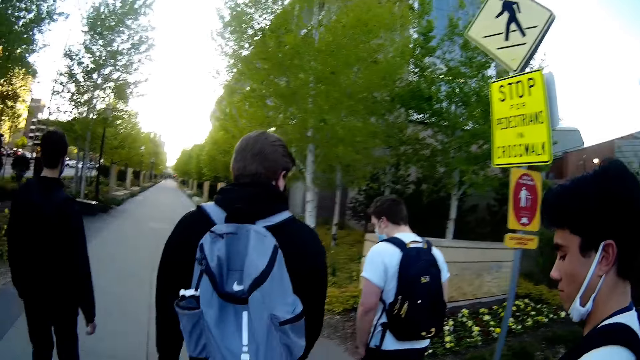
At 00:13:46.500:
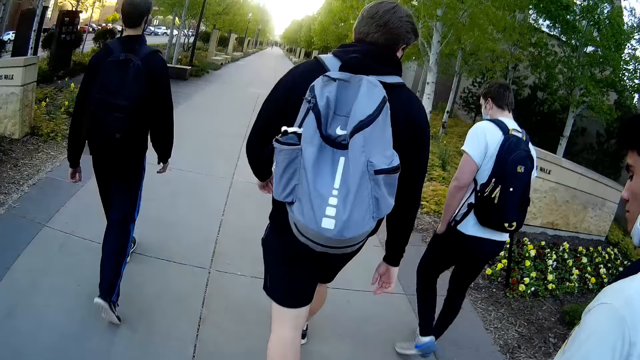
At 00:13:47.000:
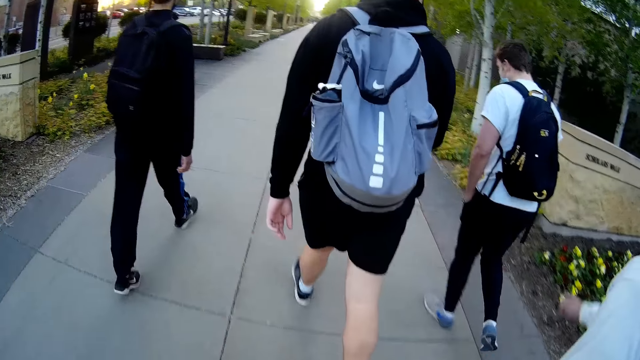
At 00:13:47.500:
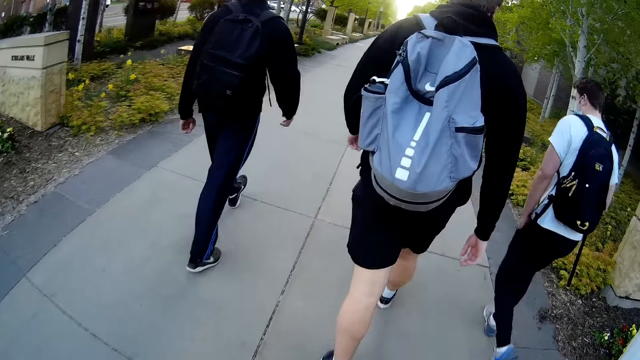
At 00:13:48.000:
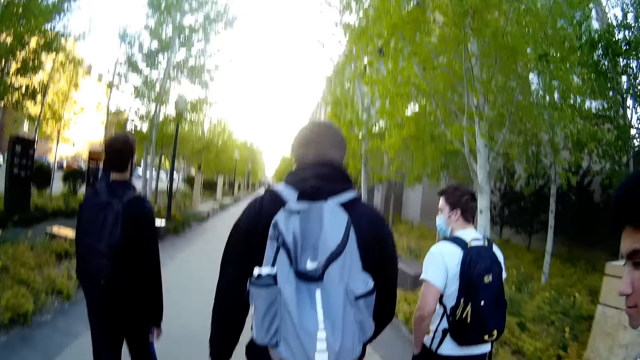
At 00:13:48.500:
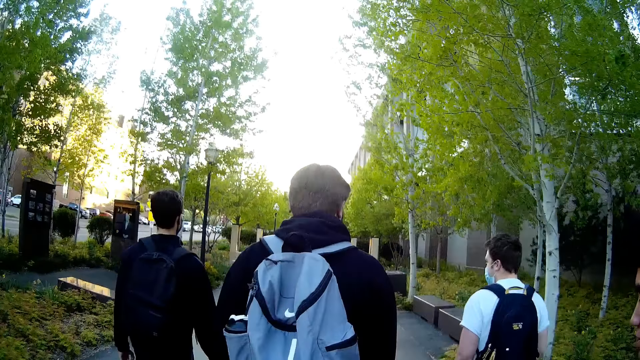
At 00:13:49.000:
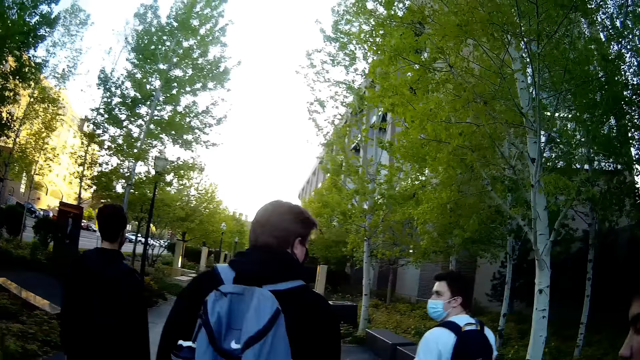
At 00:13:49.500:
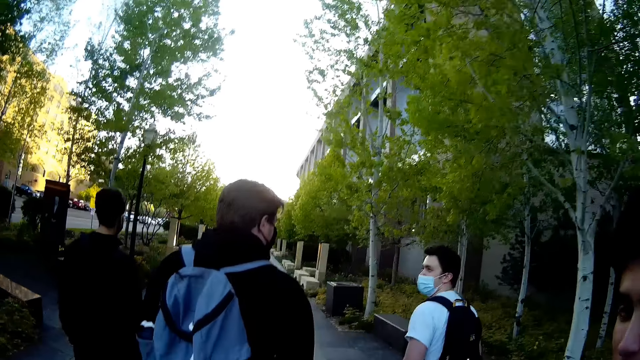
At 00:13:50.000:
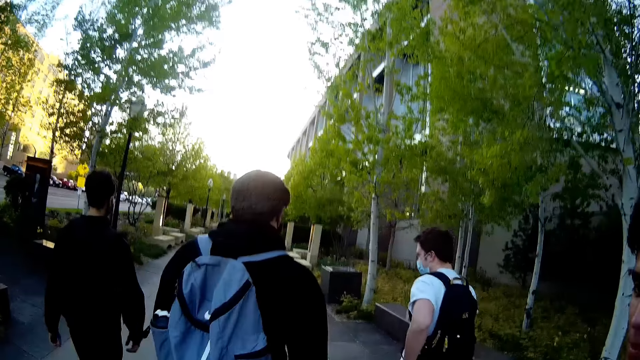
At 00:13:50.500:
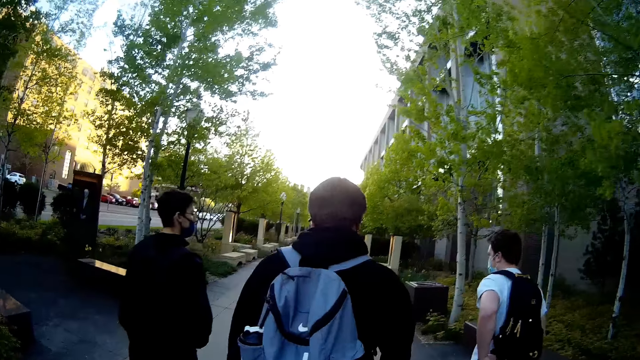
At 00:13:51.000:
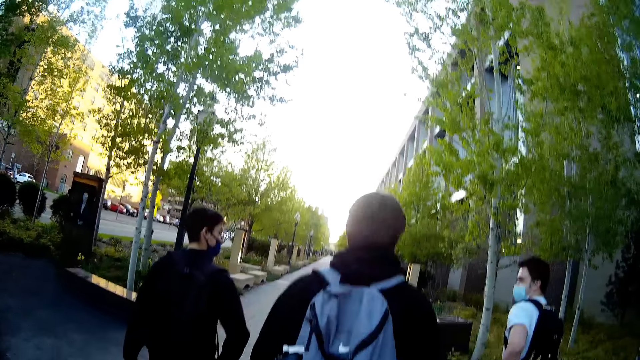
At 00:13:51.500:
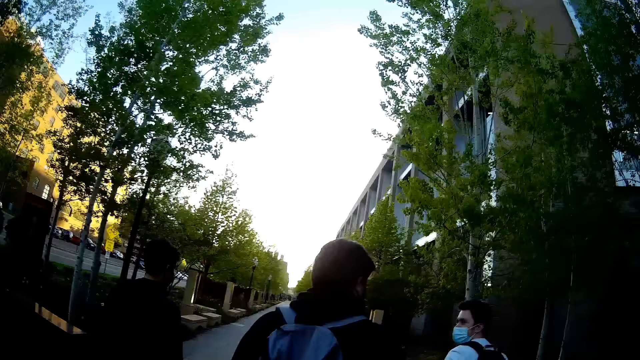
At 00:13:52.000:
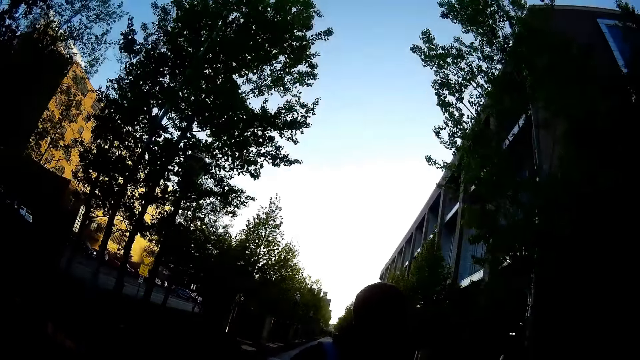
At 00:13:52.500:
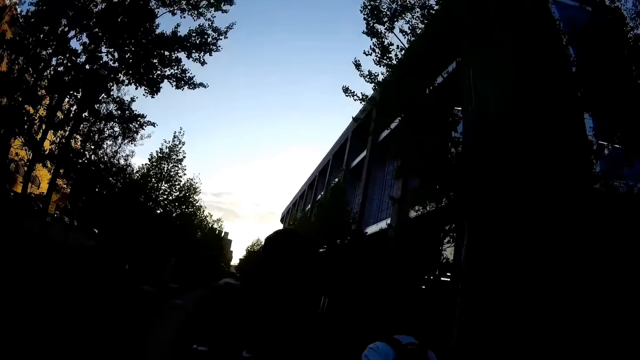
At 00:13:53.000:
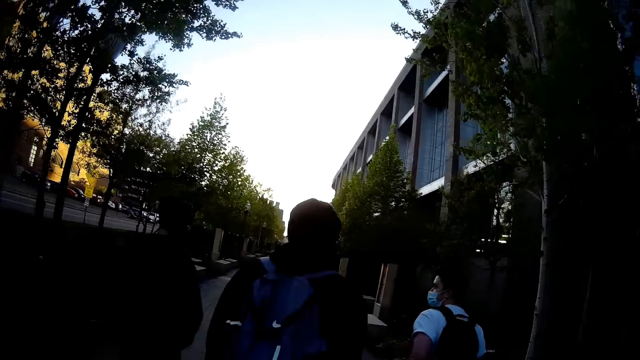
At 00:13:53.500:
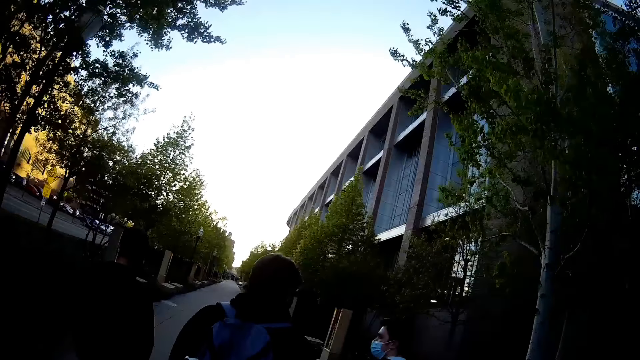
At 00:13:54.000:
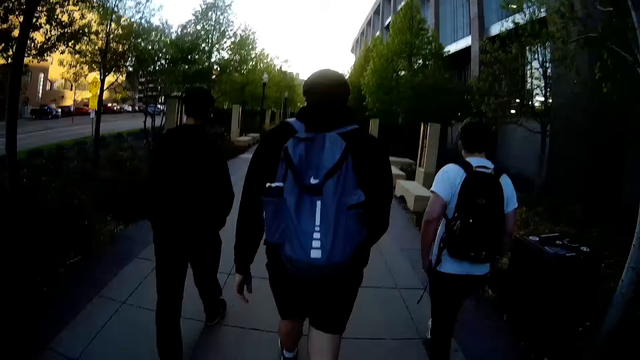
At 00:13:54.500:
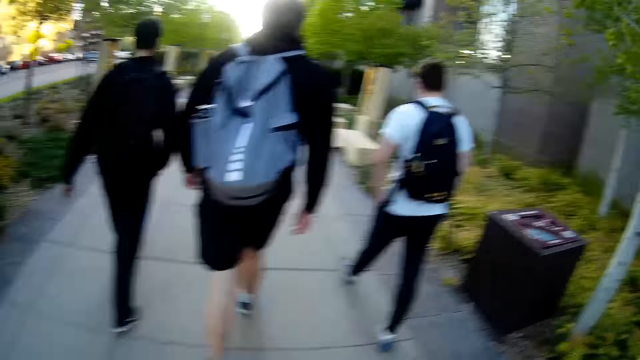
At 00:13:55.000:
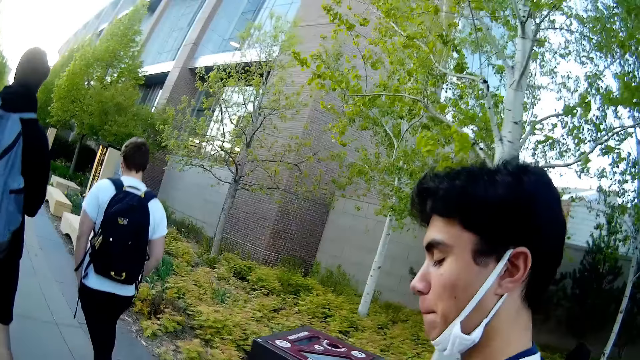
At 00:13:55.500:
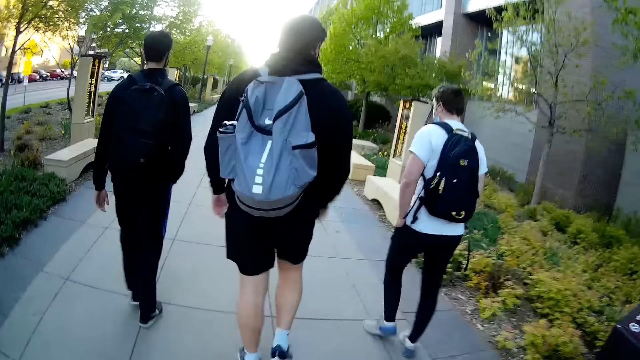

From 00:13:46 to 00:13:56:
The camera wearer speaks to a man. The man walks. The camera wearer walks.

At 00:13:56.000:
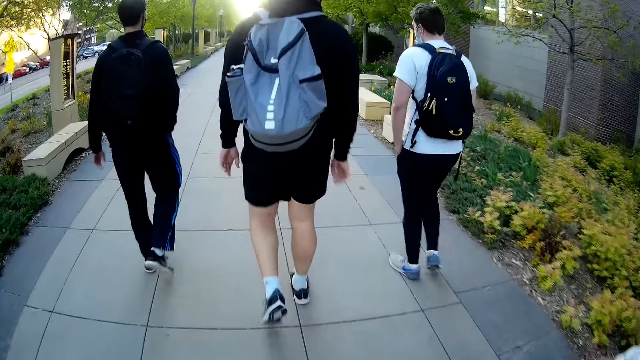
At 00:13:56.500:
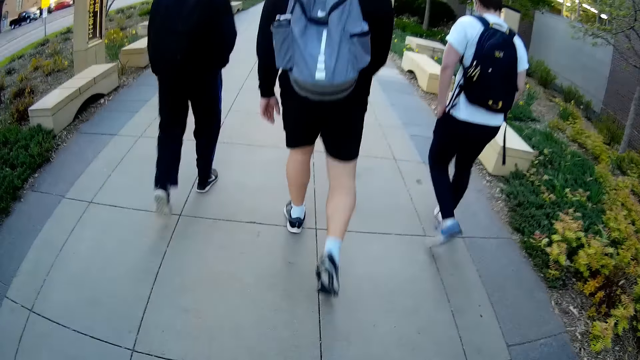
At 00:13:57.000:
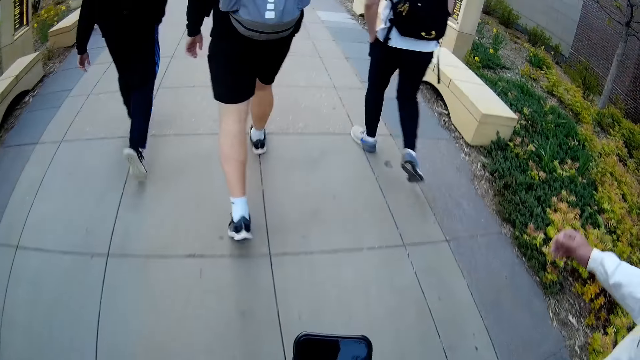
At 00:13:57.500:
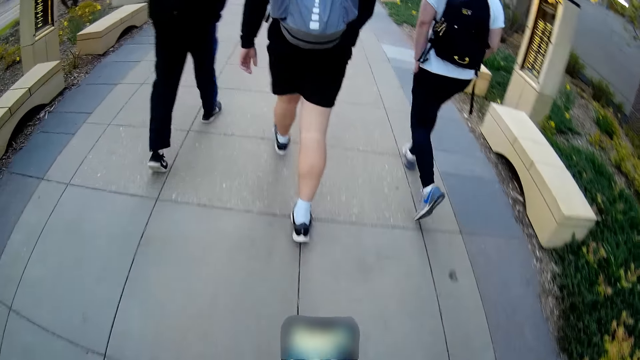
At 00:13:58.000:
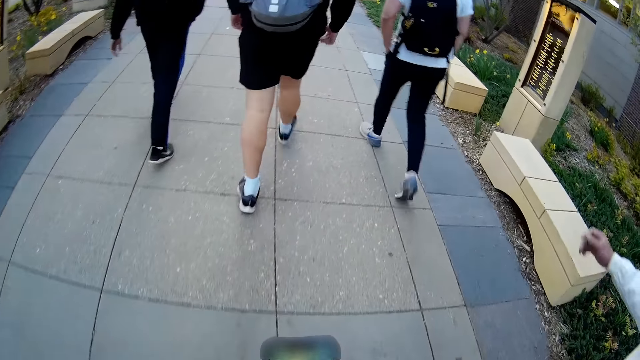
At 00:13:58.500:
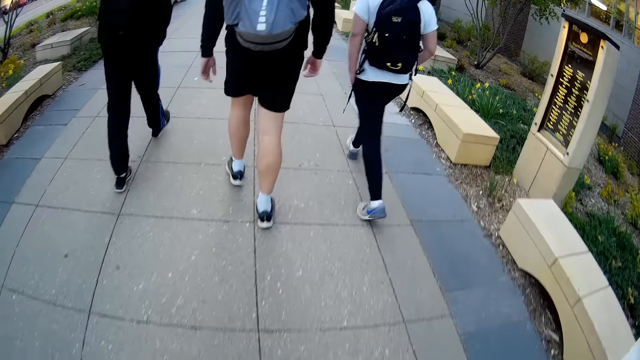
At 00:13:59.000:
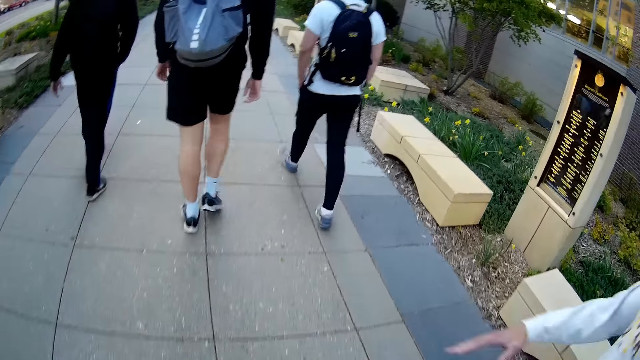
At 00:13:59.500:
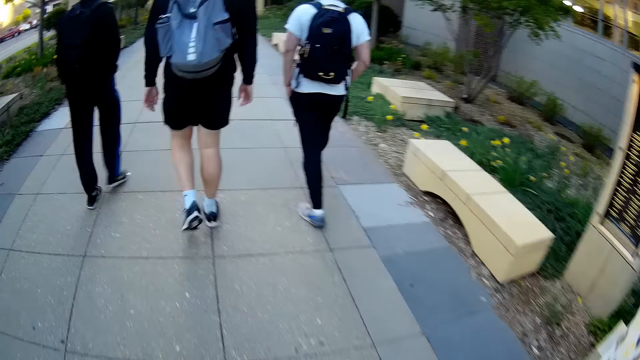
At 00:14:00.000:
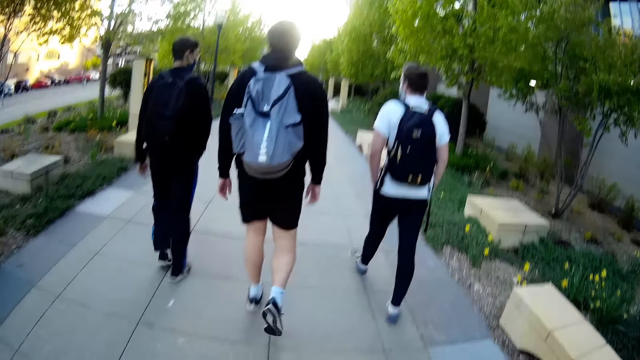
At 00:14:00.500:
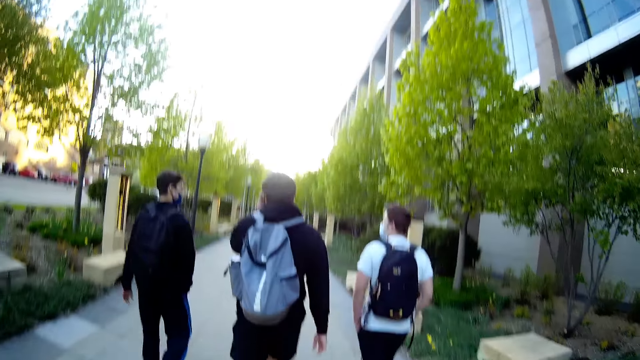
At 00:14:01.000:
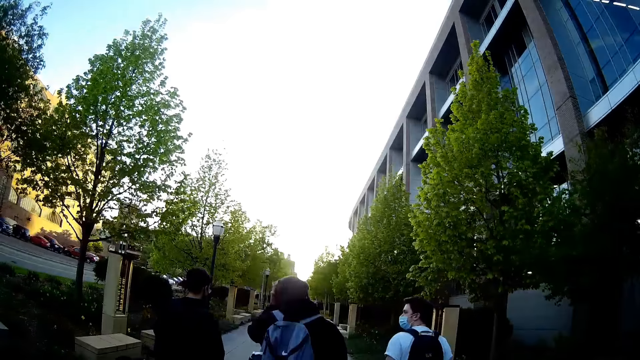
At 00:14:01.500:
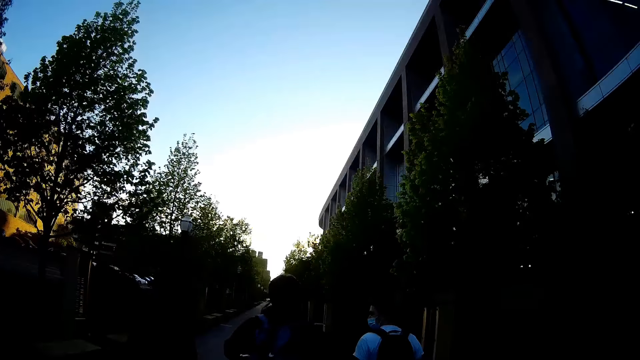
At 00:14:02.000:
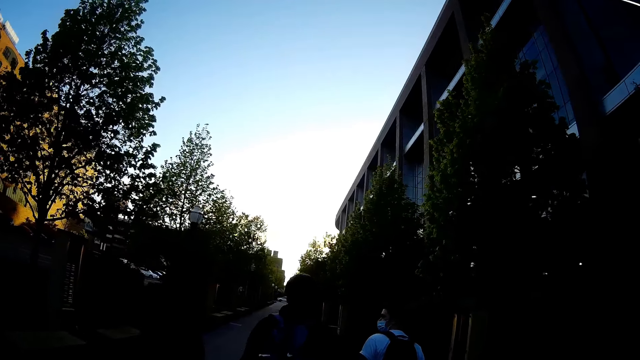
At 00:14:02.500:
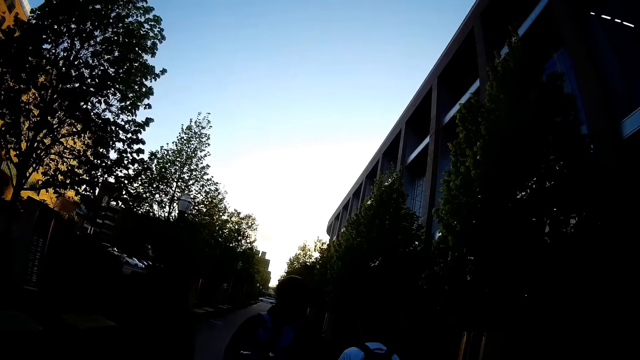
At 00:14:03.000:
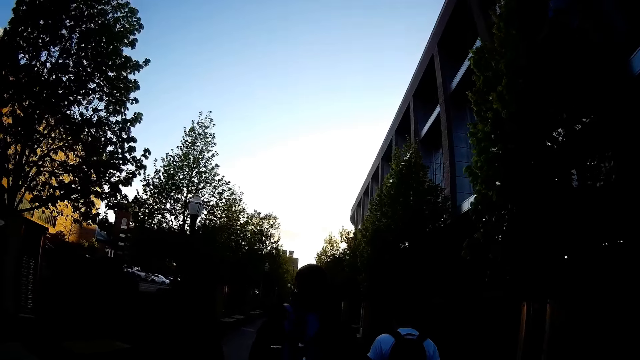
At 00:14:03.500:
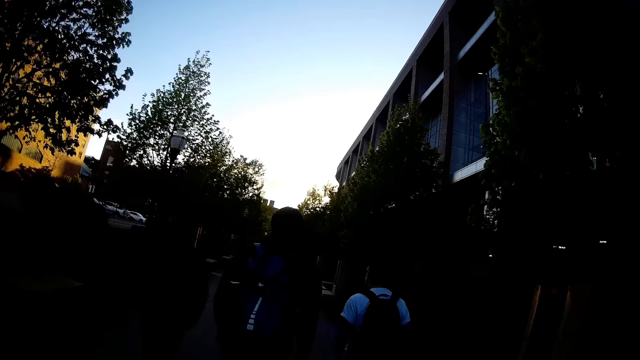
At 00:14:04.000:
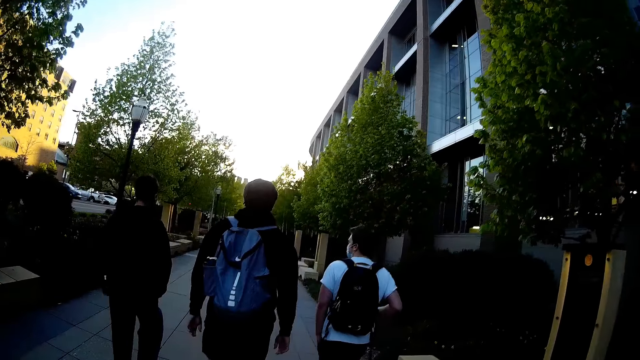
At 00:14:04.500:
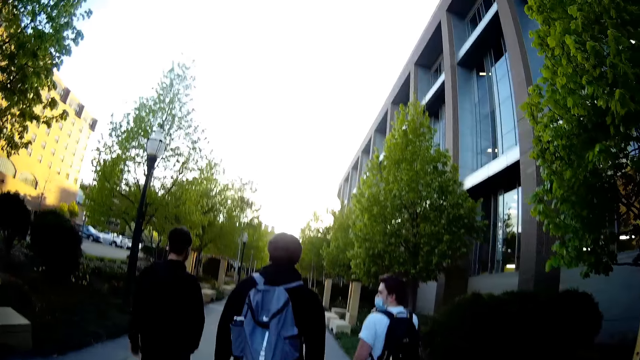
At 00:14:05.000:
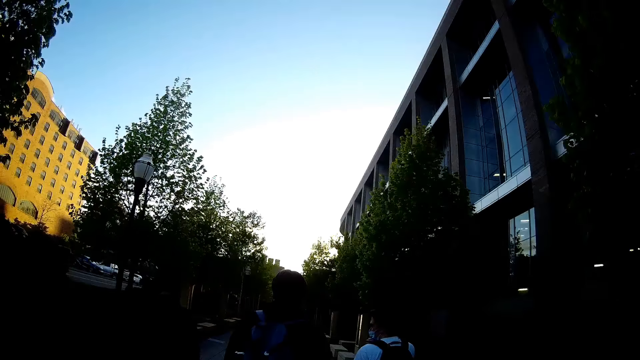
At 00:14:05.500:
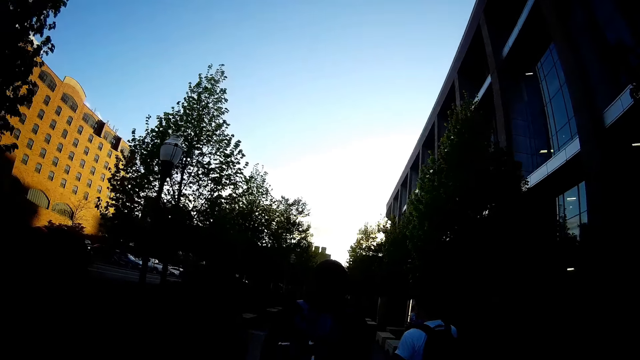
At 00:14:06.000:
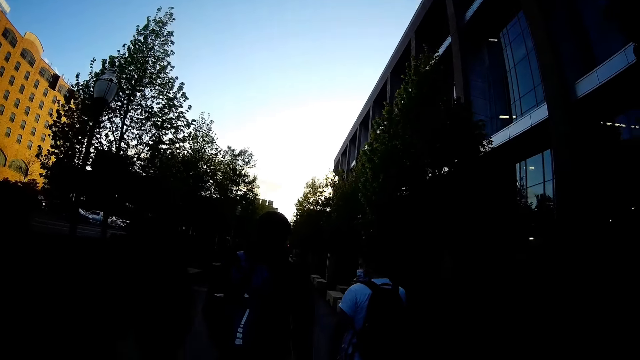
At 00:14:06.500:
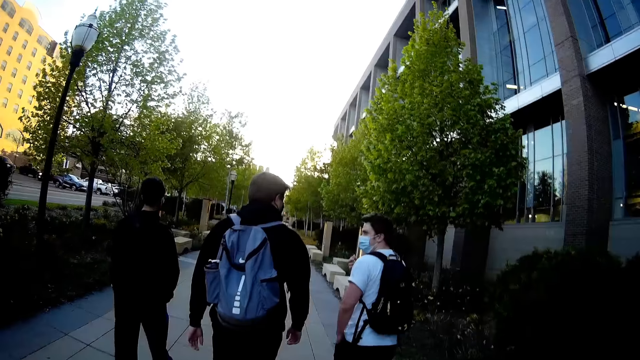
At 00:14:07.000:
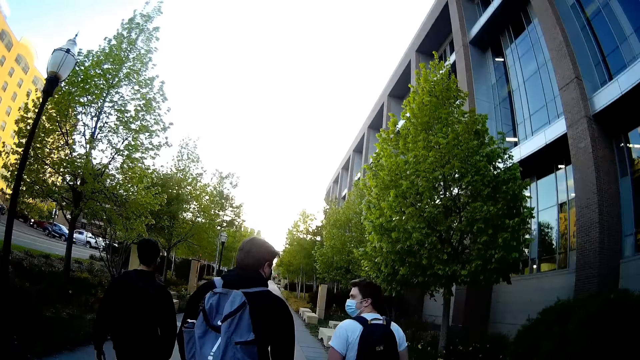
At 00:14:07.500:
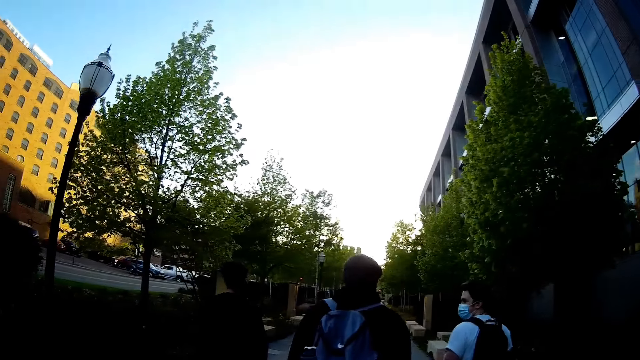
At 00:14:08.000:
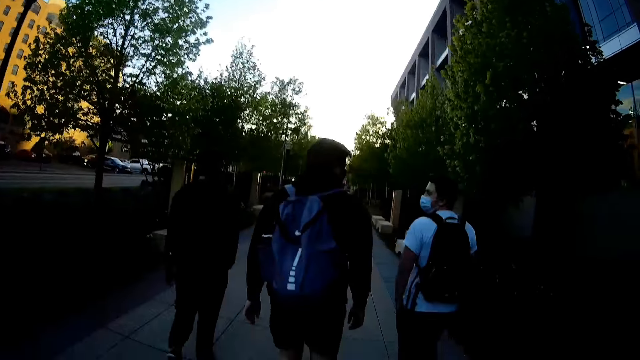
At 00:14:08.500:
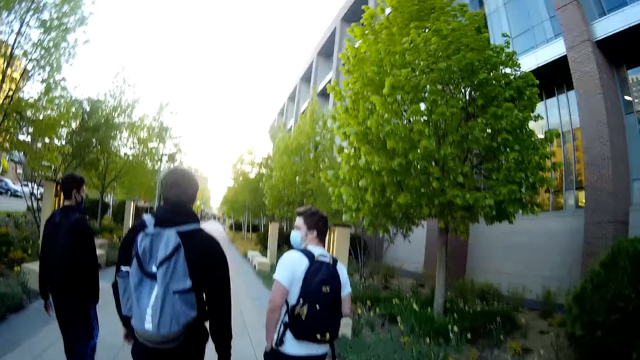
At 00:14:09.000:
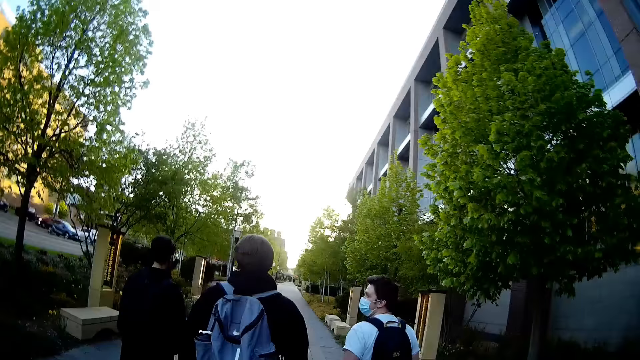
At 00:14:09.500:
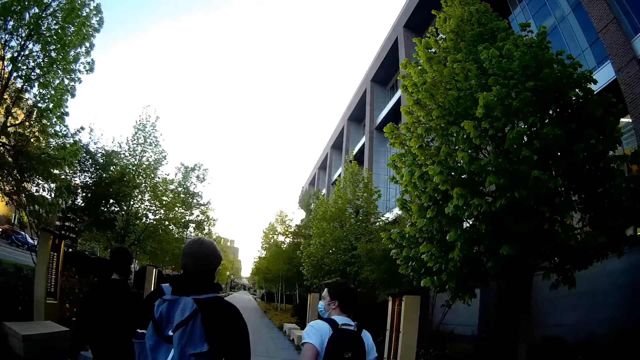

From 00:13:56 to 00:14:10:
The camera wearer operates the cellphone in his right hand. He interacts with a man.
